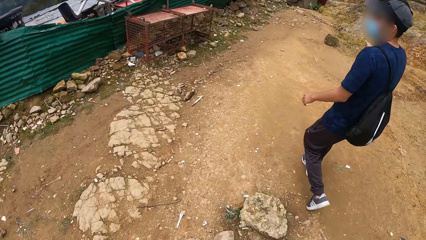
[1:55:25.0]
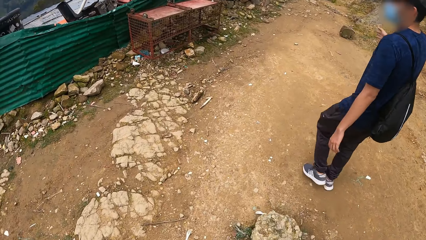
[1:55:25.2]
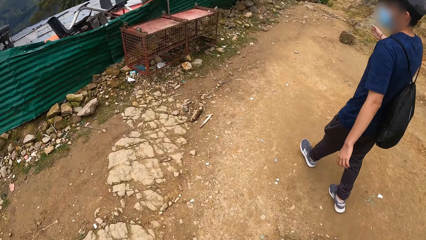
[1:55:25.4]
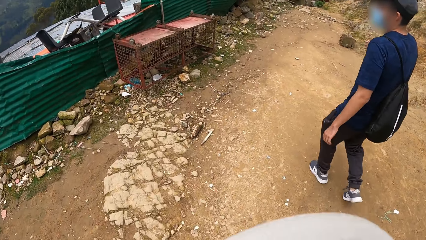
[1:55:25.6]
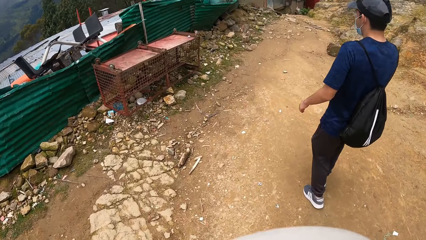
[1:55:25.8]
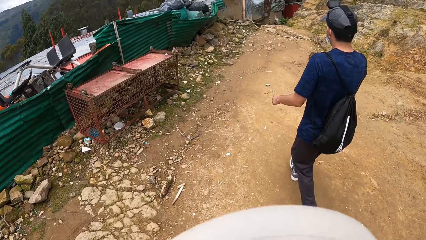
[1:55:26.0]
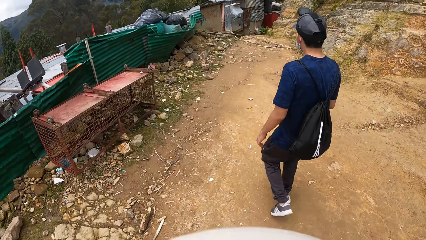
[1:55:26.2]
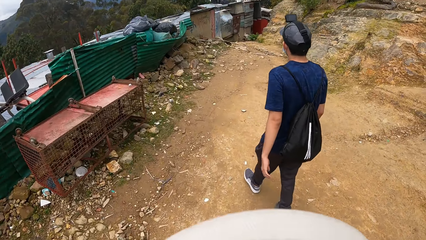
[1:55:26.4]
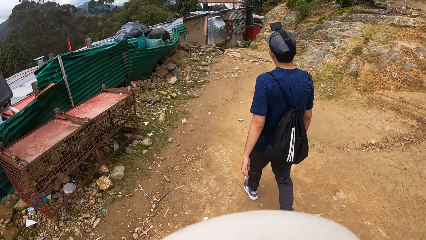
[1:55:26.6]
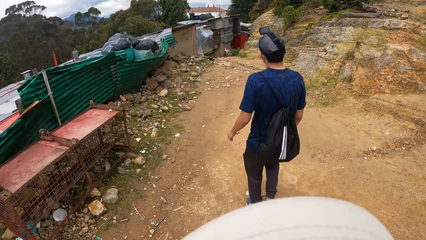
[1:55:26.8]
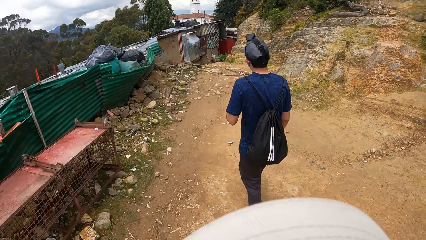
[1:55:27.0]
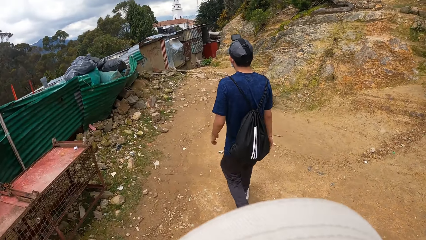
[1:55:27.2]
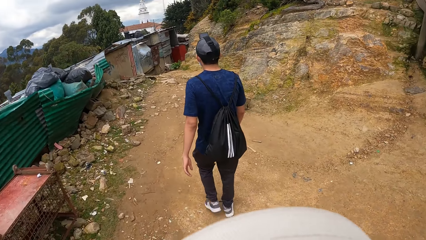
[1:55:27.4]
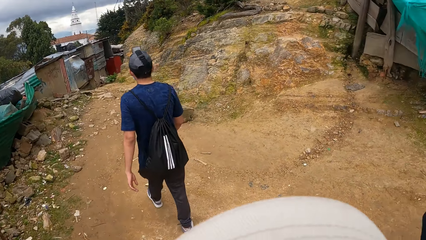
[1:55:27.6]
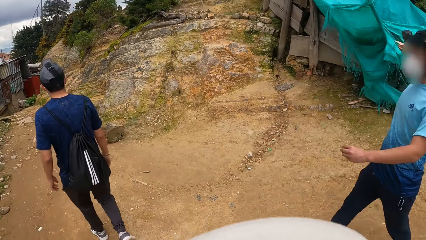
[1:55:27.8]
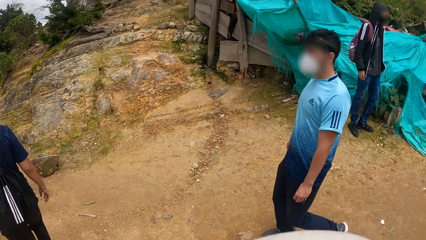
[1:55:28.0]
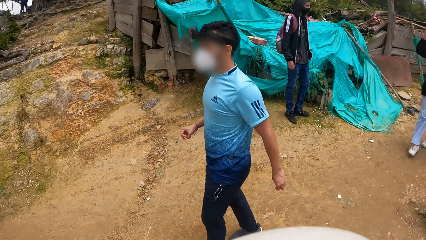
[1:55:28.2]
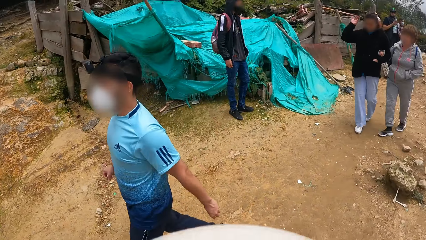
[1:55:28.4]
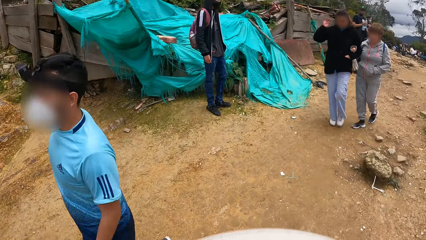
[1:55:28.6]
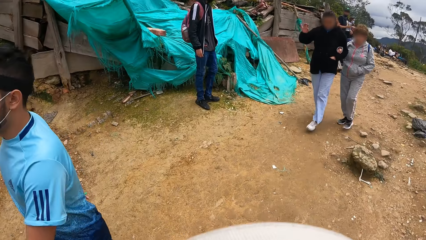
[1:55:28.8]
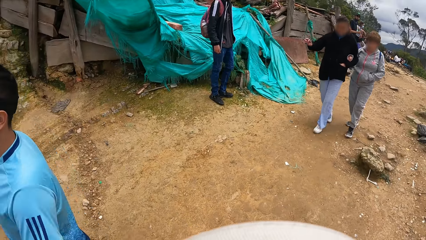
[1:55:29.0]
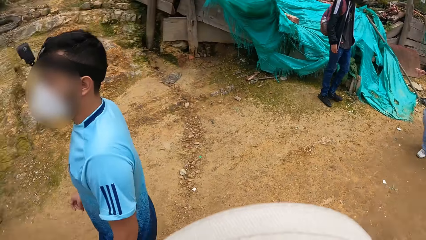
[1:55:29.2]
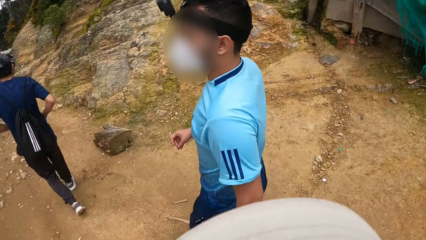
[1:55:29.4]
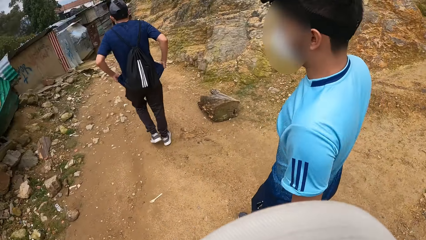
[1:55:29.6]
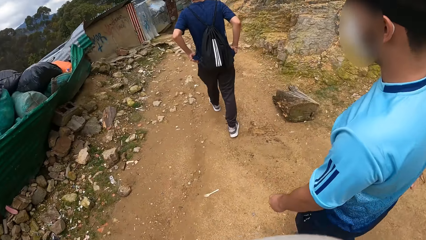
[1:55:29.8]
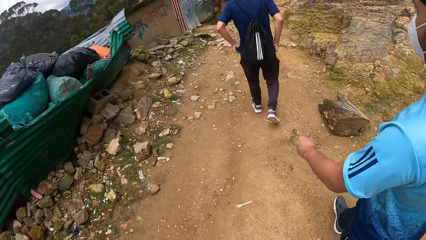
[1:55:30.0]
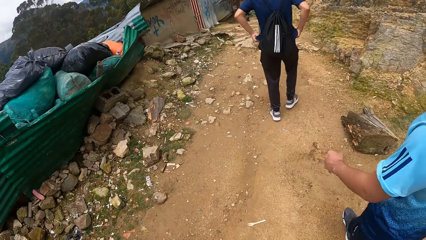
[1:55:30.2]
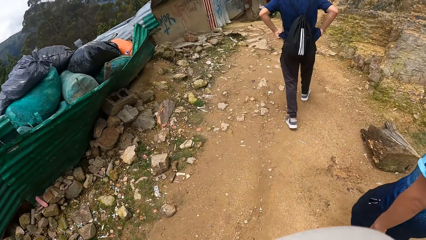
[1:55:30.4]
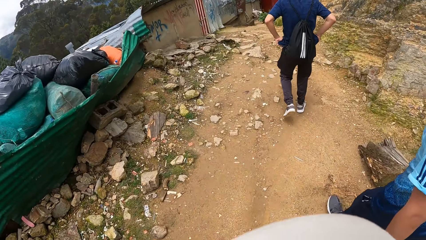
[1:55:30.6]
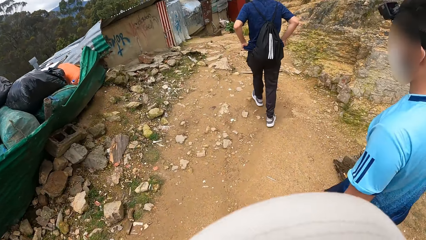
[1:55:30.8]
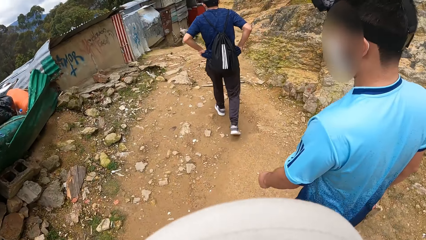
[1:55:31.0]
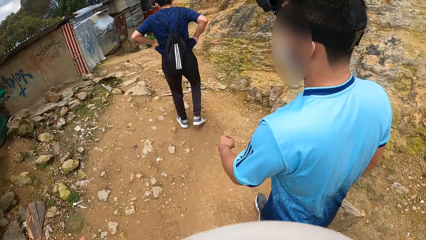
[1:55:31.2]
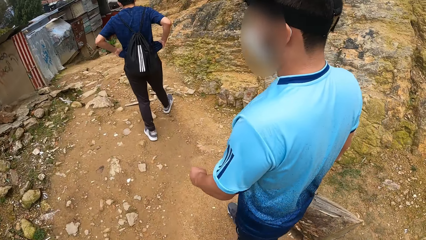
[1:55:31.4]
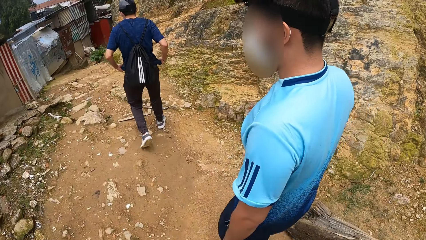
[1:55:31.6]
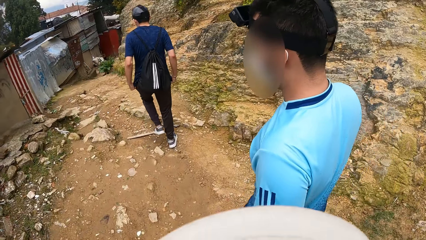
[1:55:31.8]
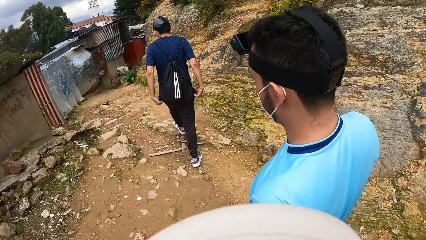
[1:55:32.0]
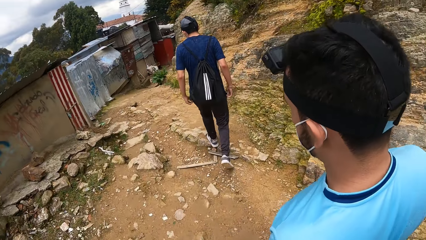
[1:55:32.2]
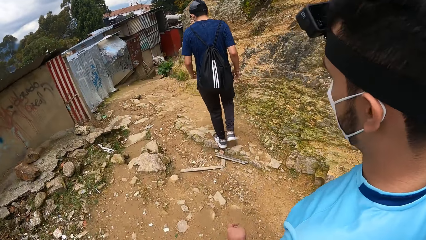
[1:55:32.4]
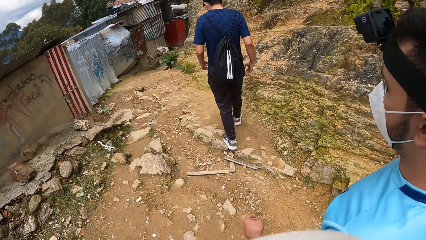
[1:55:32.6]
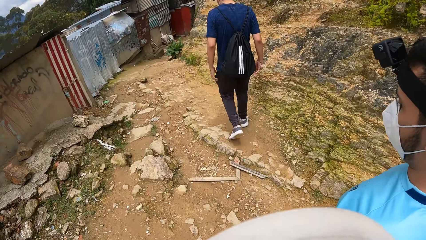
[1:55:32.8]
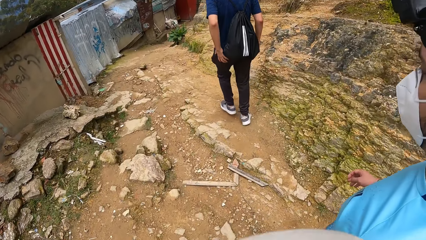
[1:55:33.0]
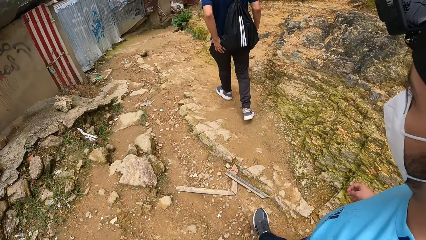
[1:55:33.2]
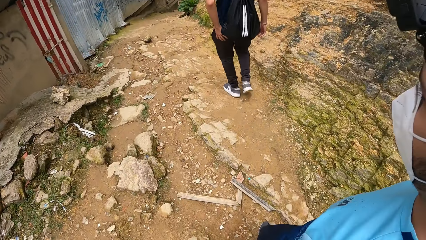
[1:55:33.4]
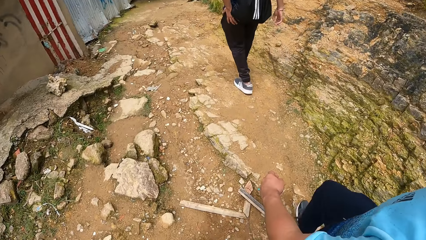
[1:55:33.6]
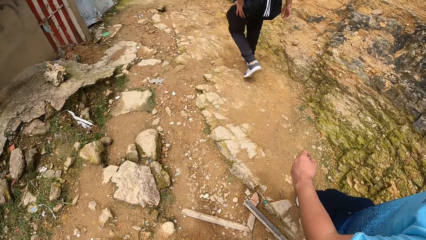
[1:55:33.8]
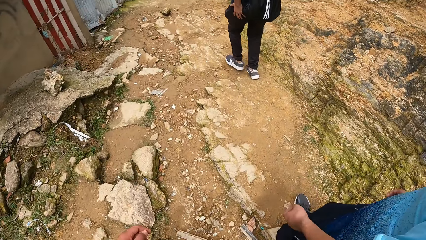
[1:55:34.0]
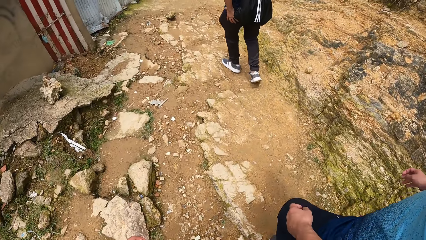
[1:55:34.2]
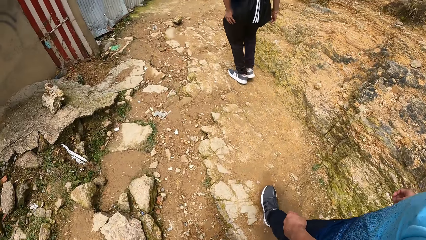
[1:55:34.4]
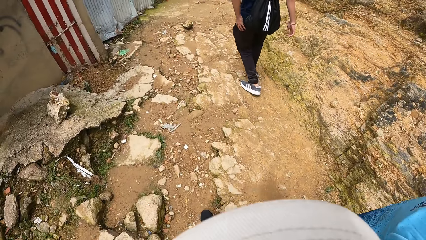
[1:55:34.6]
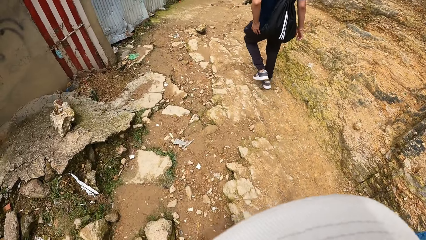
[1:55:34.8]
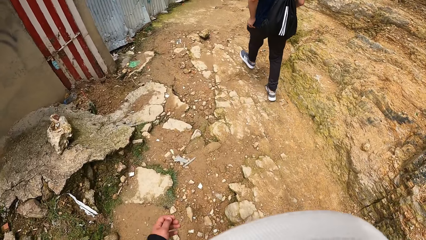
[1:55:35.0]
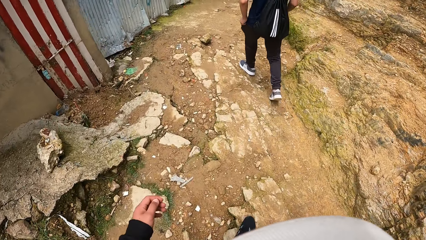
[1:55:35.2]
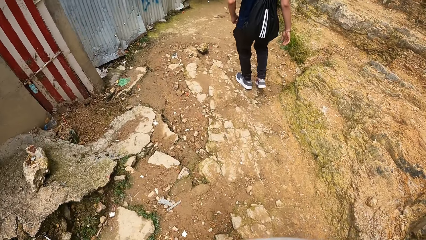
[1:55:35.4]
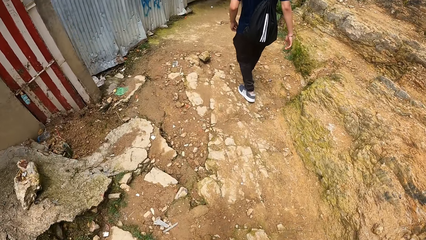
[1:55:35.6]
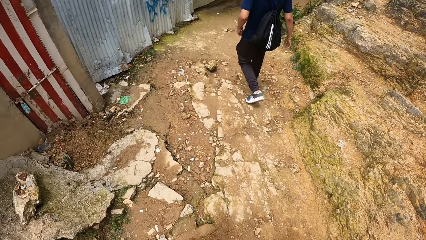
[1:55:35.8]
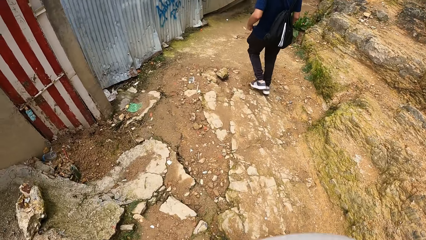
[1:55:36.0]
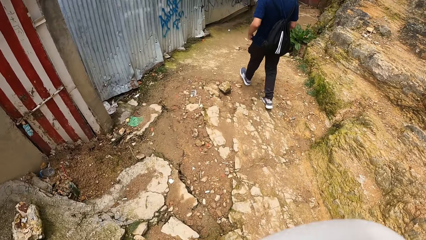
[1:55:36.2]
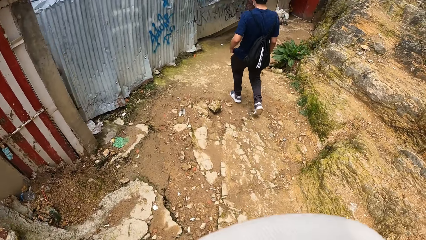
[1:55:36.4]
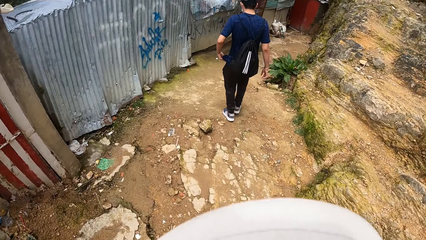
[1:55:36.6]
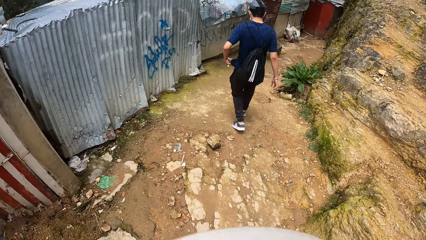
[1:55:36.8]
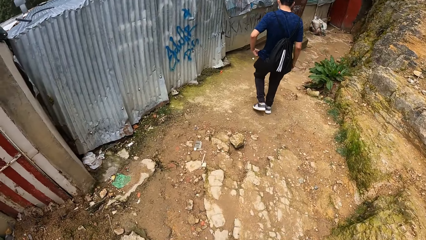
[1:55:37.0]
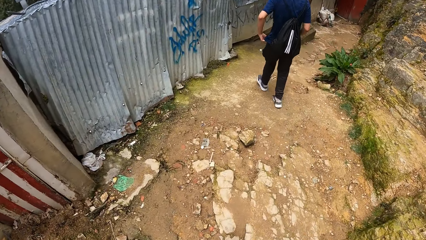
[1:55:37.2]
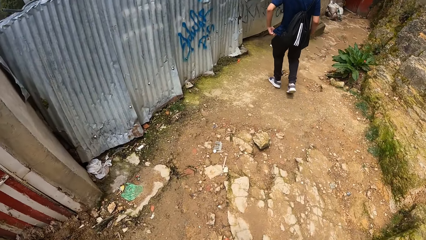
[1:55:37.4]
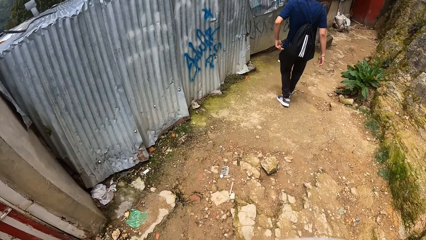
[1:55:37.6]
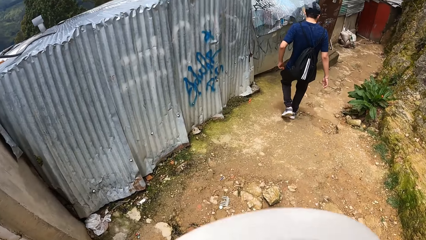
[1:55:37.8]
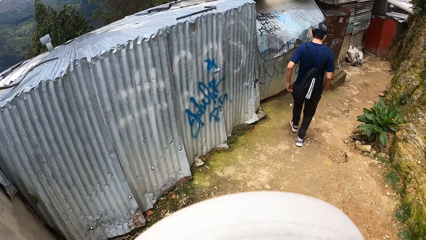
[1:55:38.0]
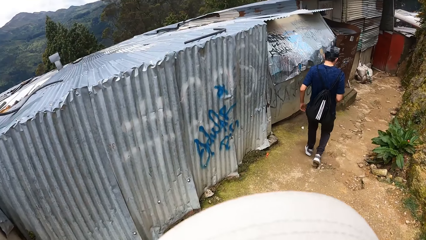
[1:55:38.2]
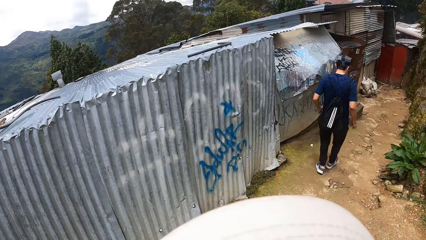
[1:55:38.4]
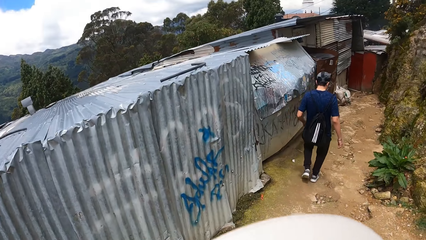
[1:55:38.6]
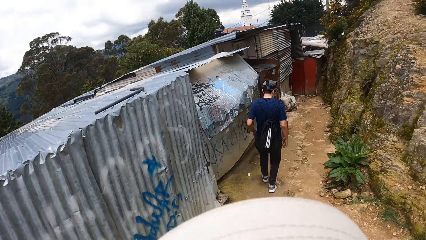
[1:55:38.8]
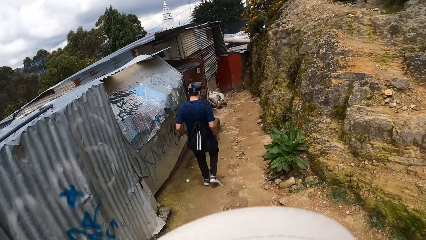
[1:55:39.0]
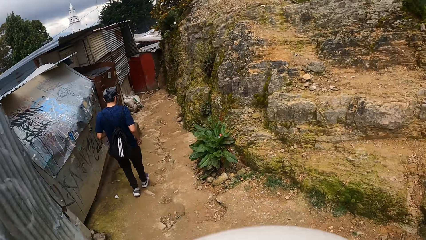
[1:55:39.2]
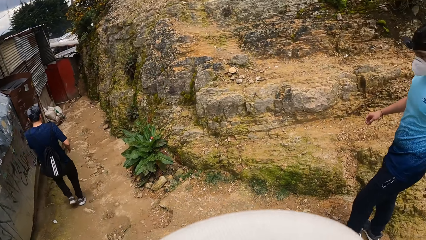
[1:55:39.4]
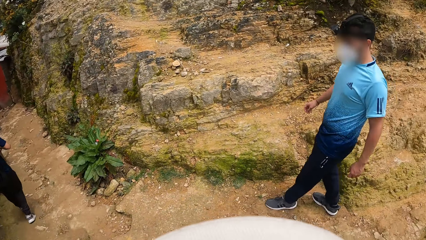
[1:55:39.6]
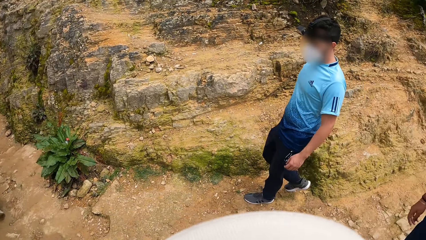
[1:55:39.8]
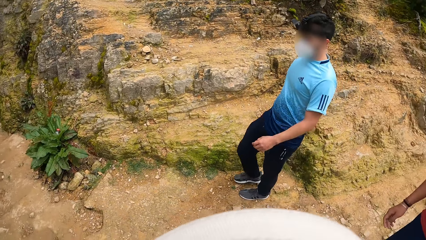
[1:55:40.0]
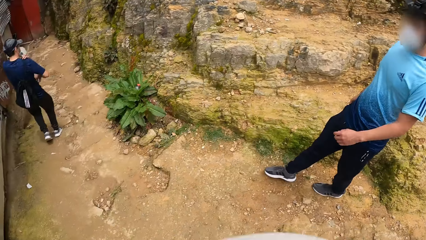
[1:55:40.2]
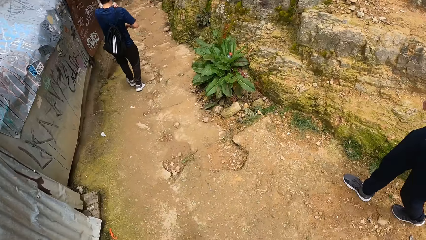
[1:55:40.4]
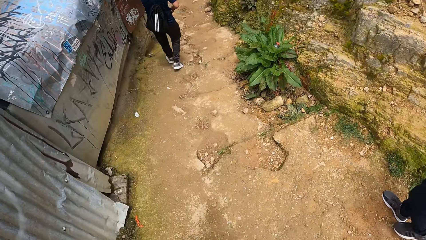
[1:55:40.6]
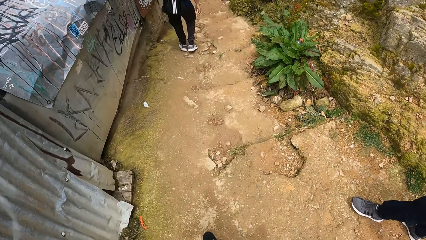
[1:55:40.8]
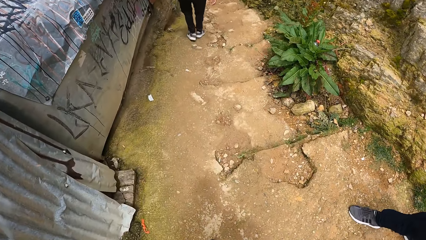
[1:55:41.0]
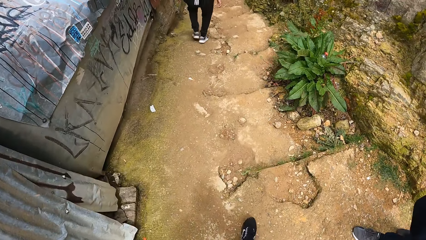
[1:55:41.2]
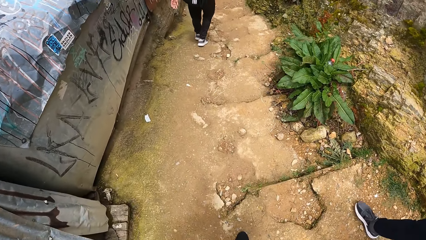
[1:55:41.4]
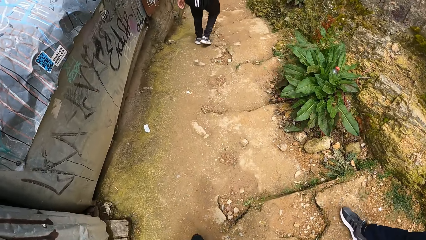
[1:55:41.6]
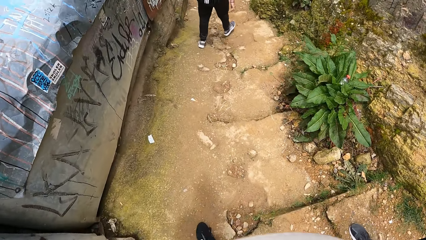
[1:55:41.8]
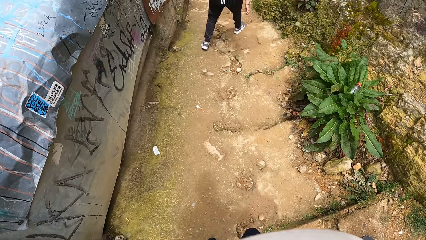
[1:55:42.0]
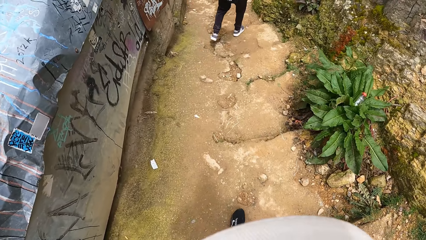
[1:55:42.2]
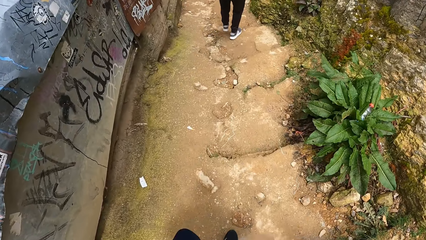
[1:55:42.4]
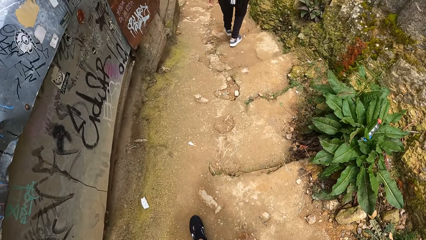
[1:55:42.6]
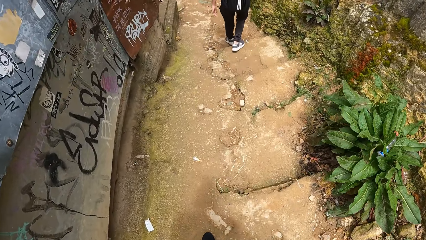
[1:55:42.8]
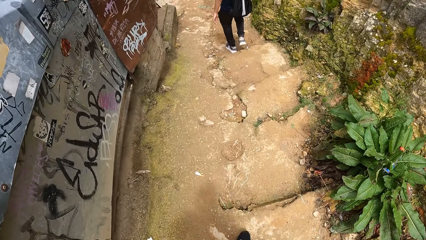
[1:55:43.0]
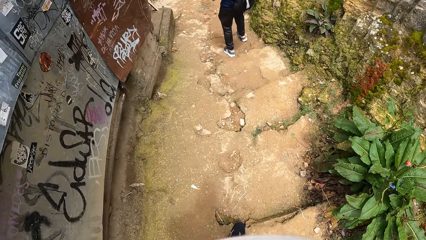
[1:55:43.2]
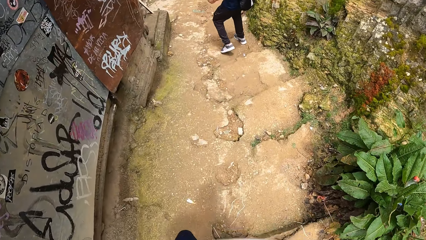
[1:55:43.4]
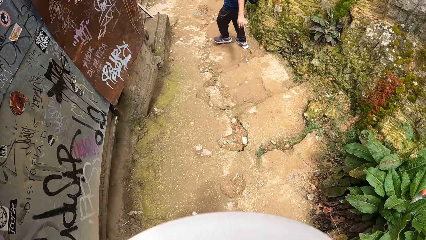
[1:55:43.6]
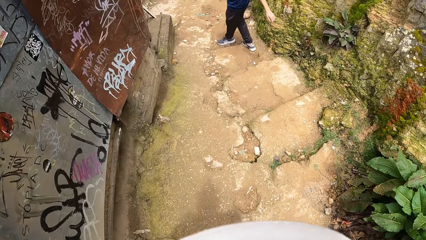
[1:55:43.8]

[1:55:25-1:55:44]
The camera wearer looks around. They walk around. They look at a person. They walk down a trail with a man, another man and a third man.
